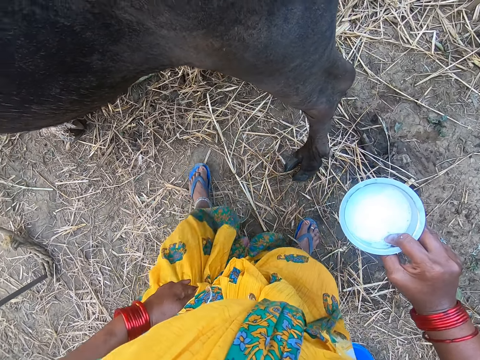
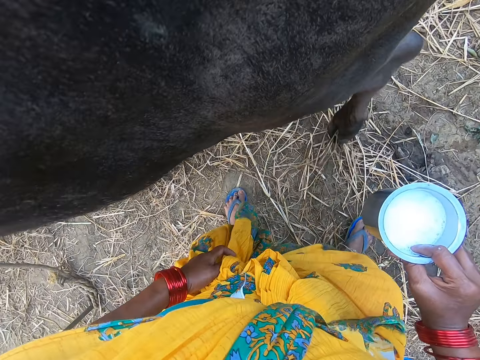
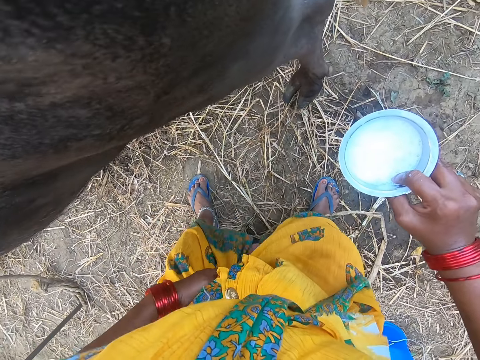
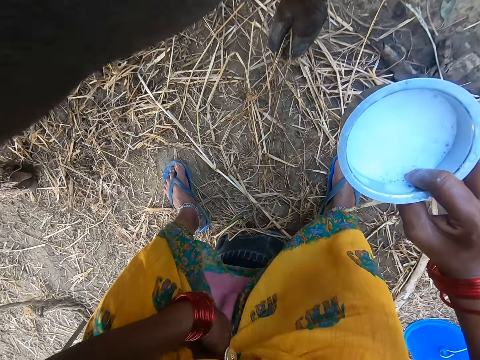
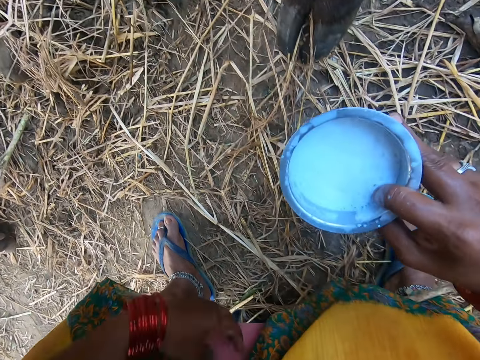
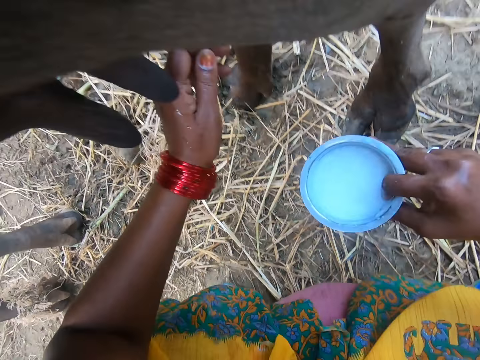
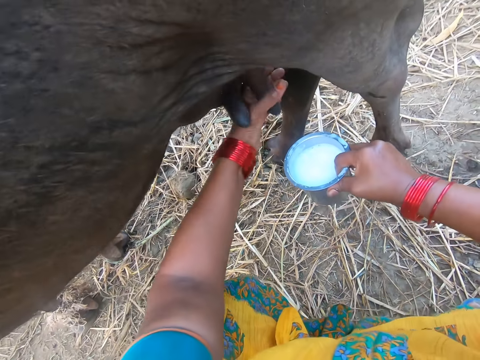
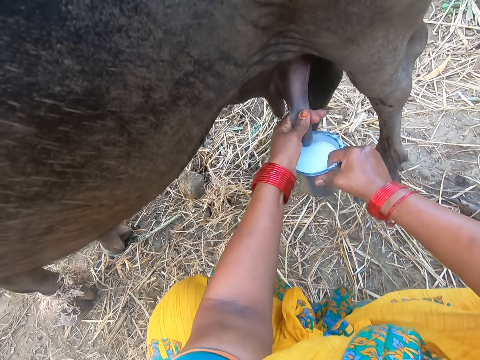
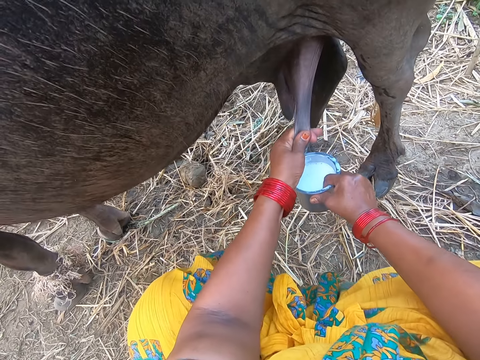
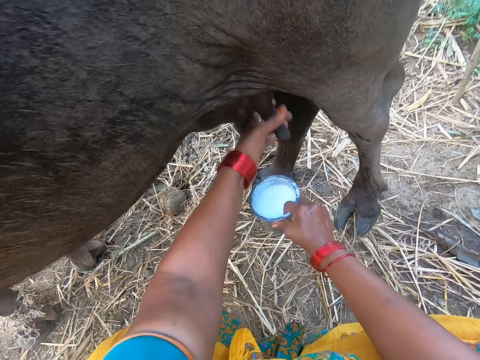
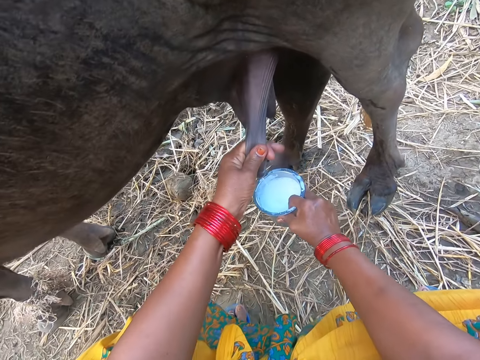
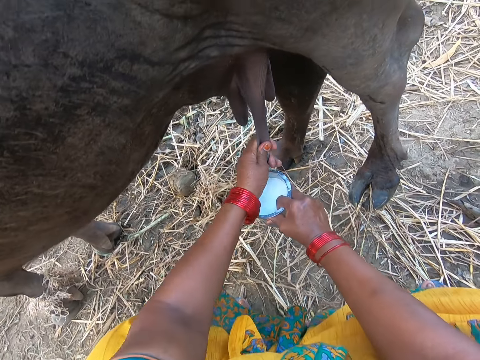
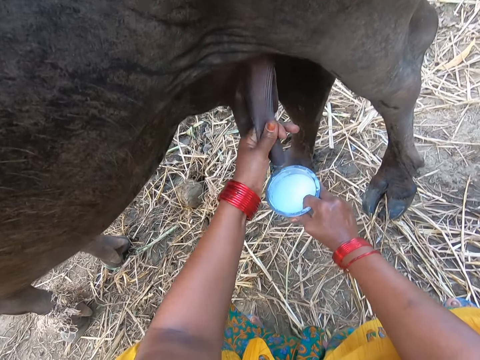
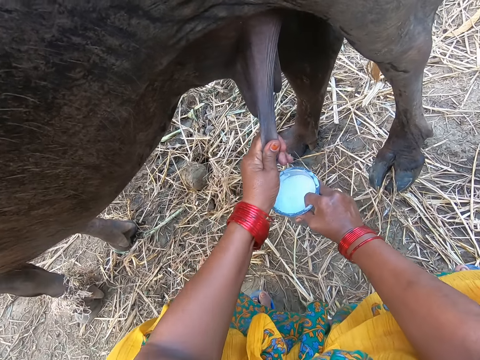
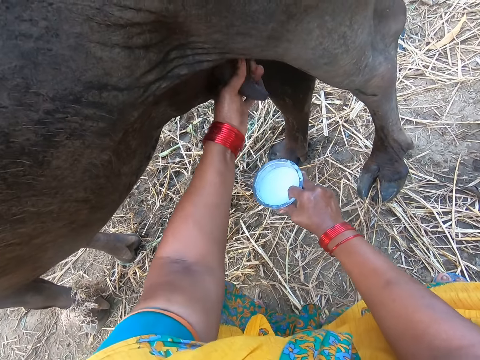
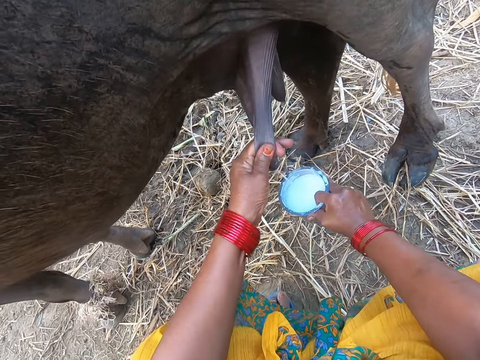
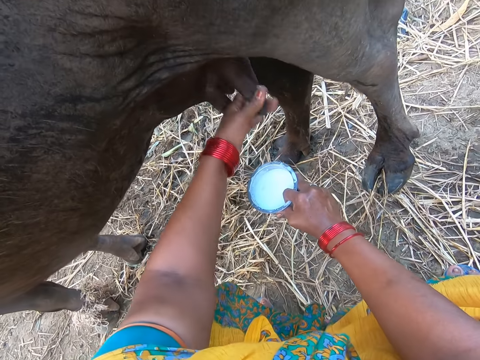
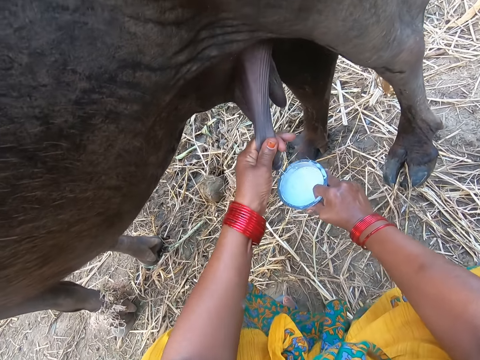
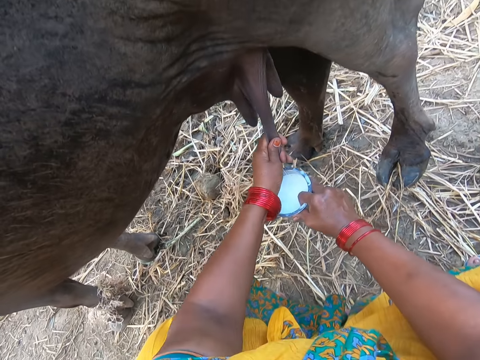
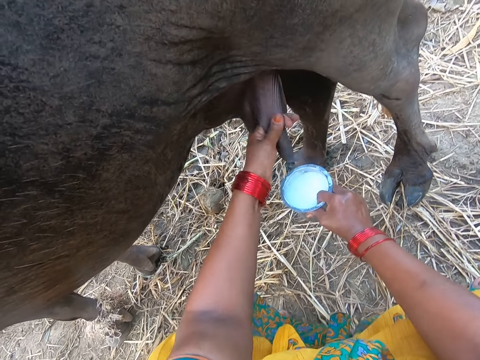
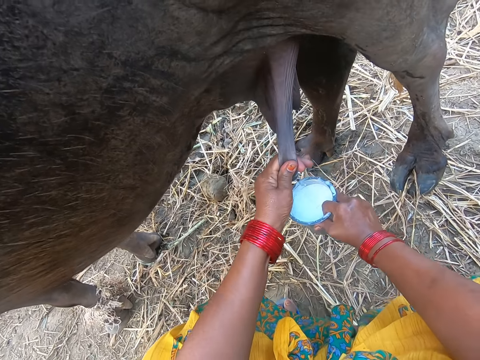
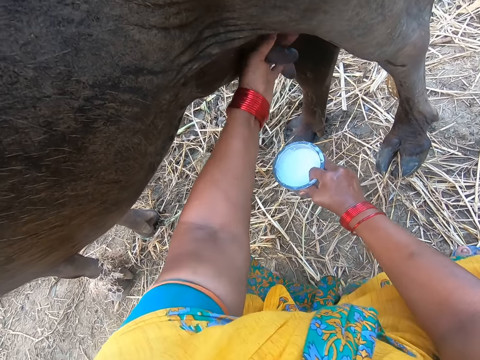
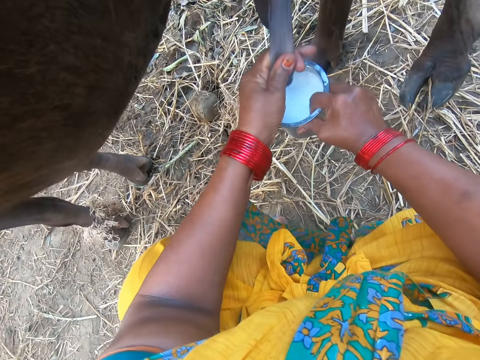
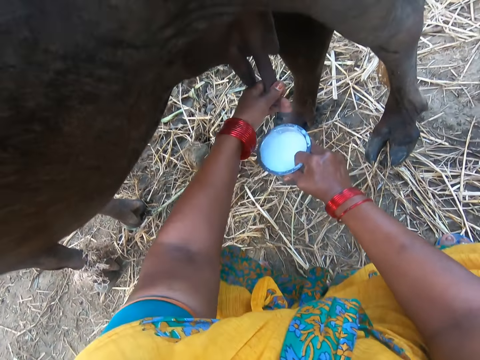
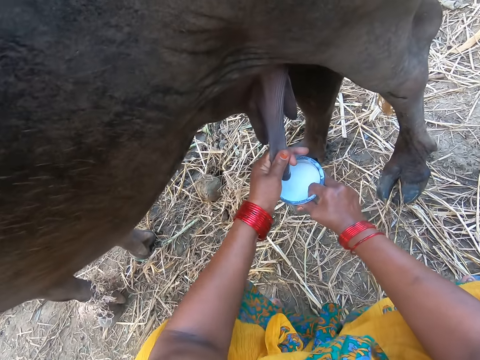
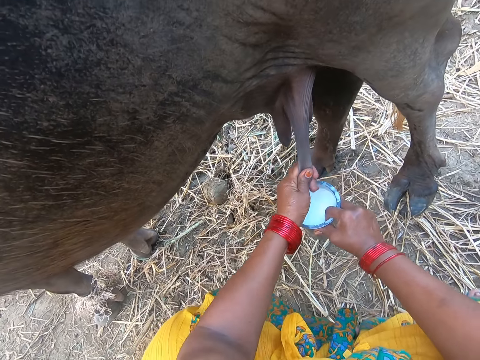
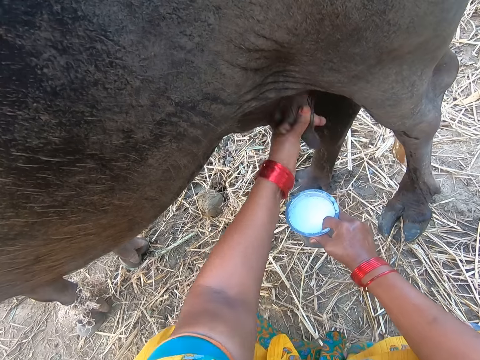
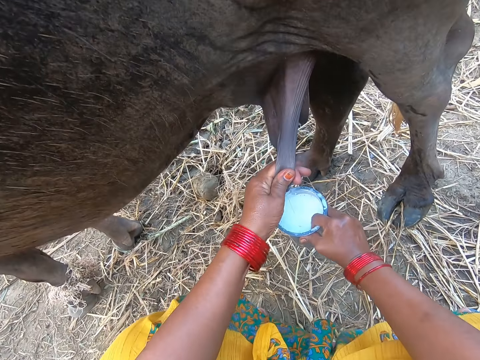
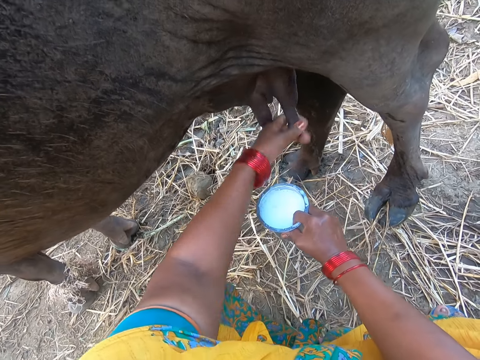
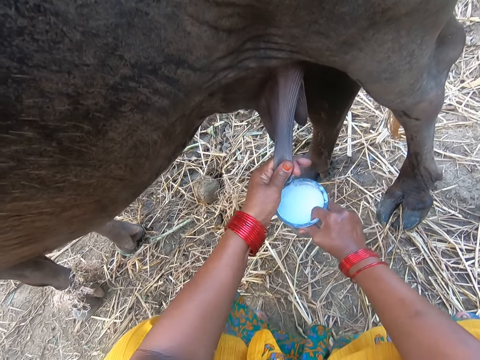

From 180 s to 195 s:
The camera wearer sits down on the stool. They milk the cow.

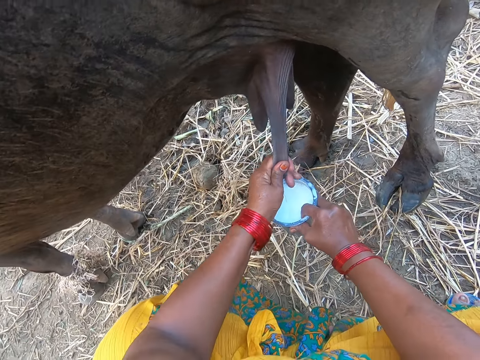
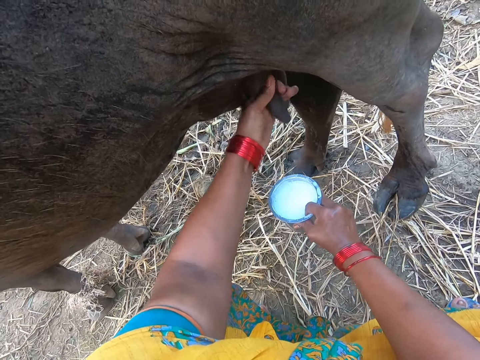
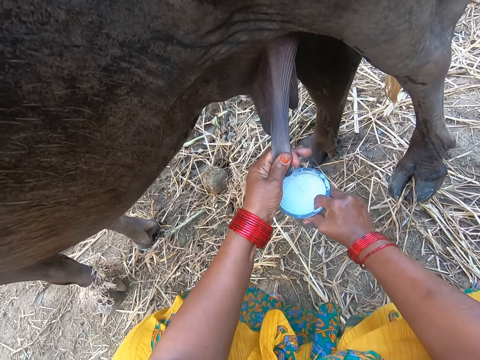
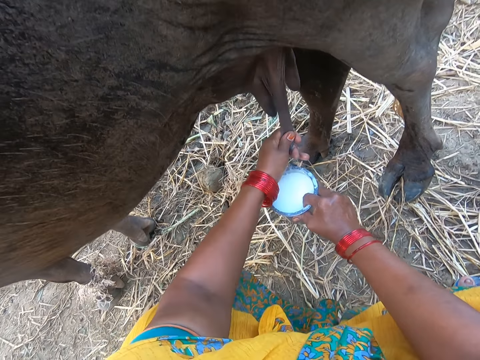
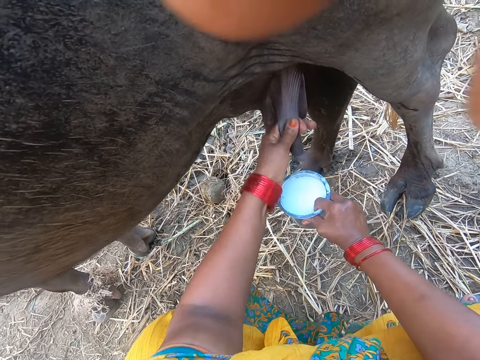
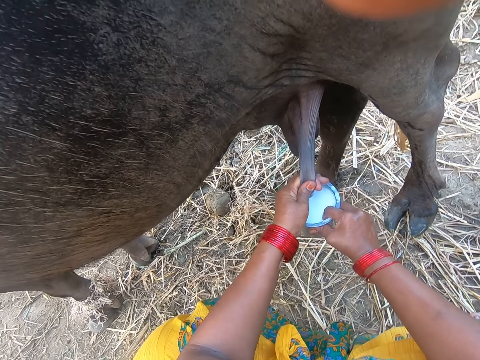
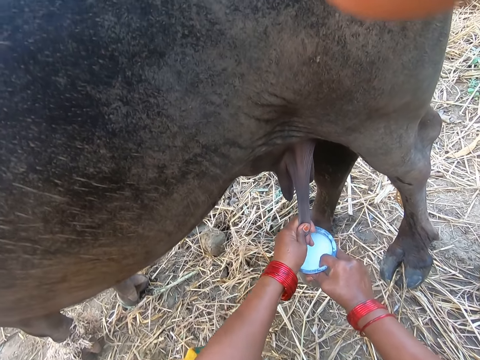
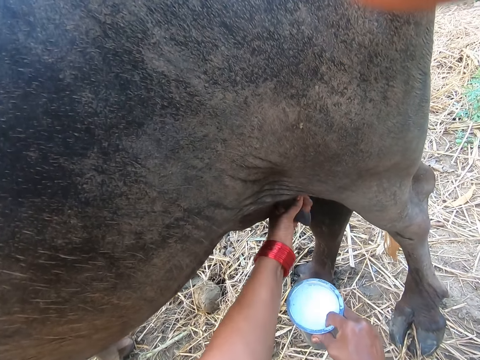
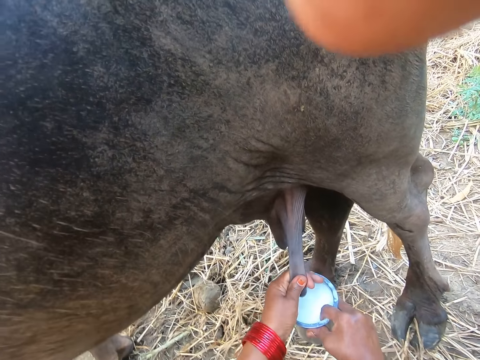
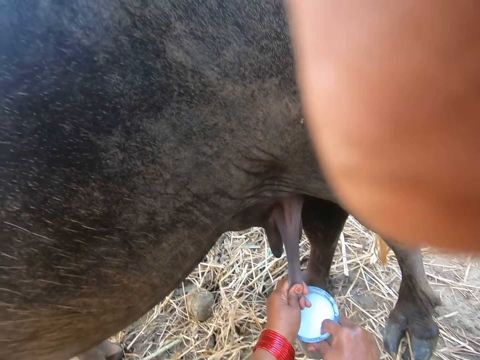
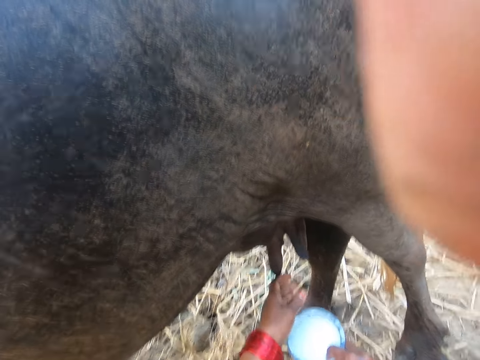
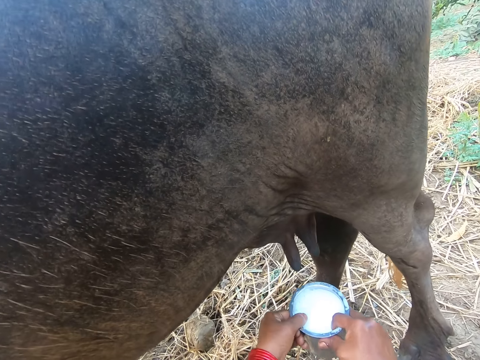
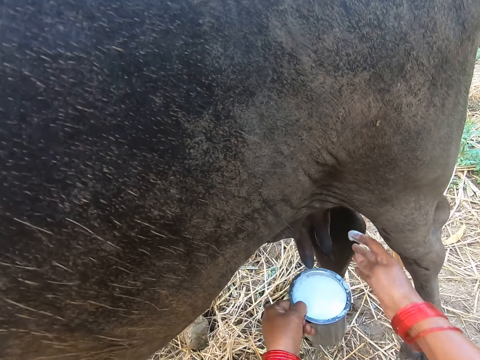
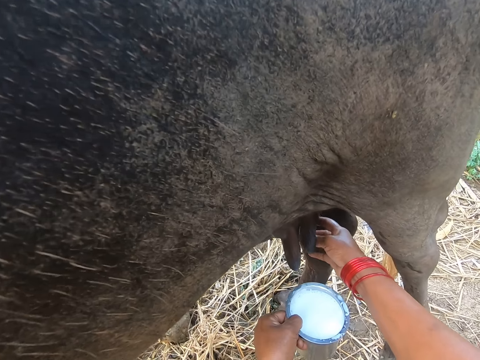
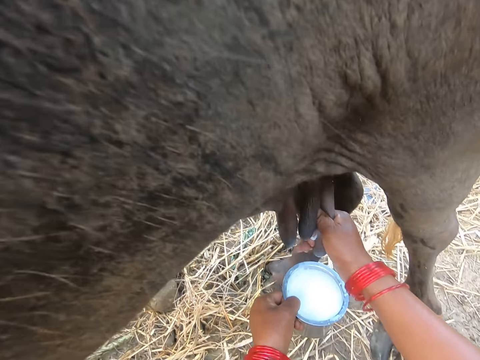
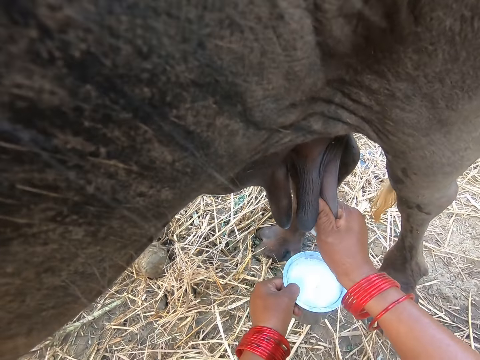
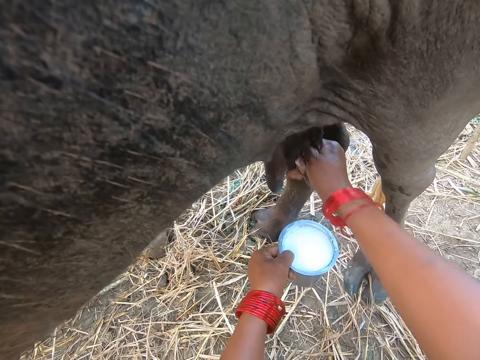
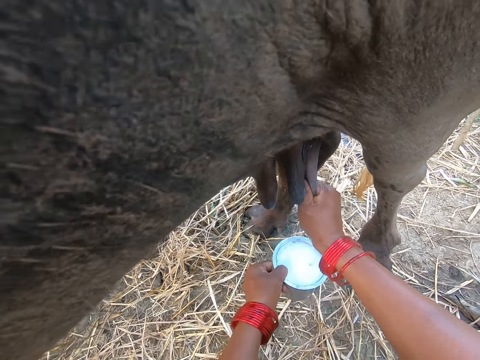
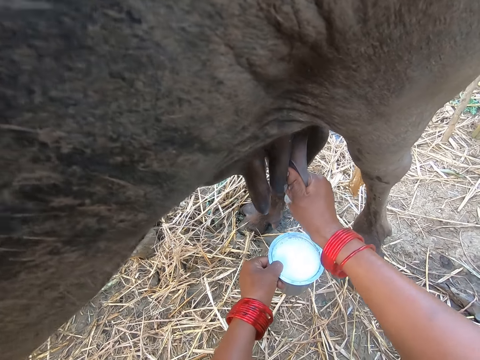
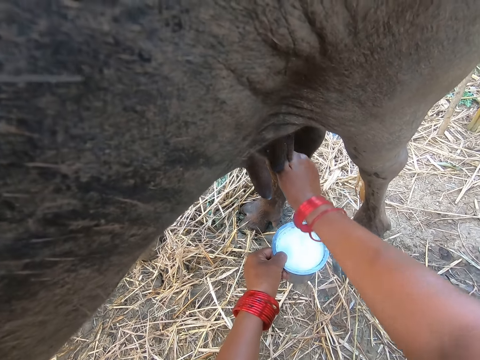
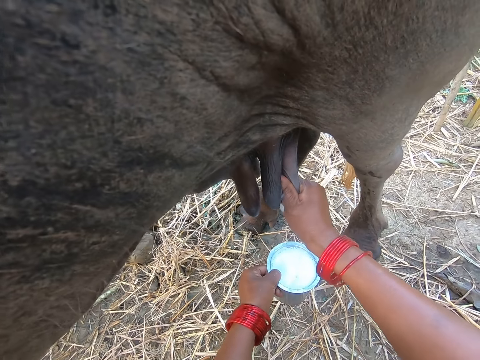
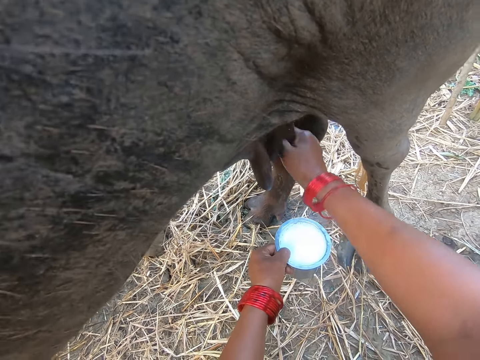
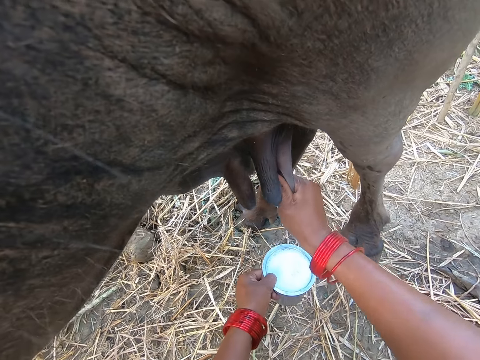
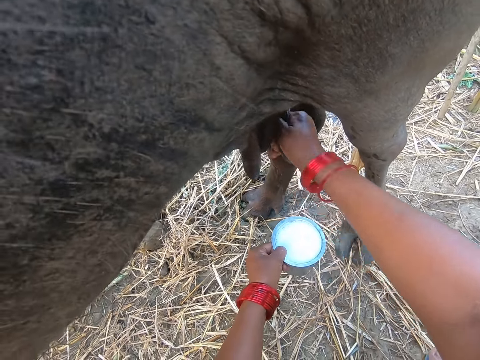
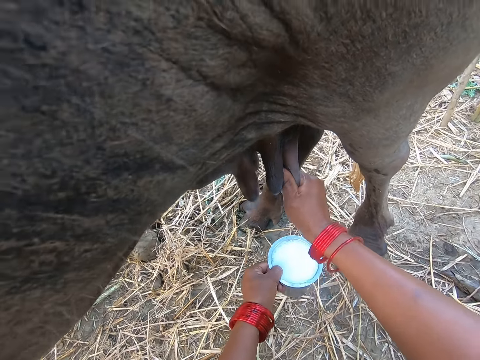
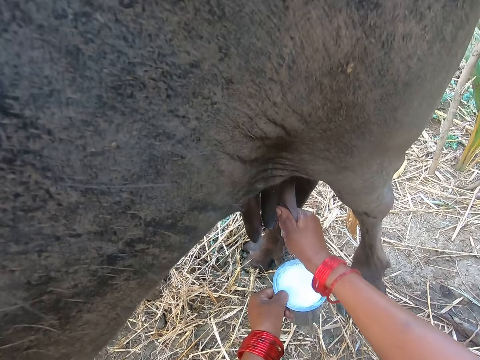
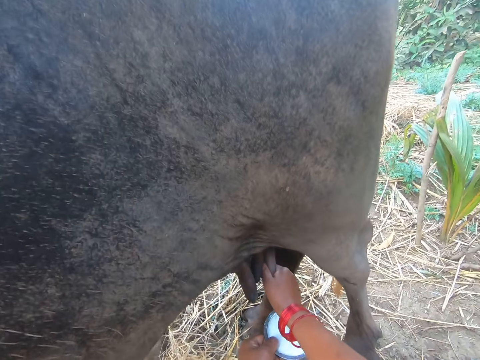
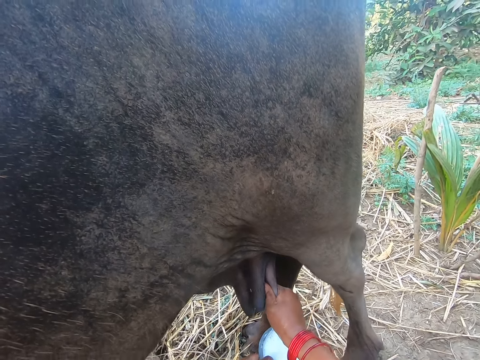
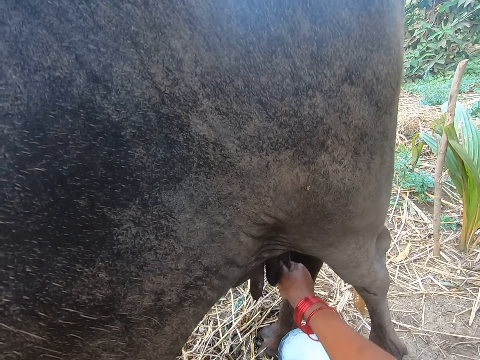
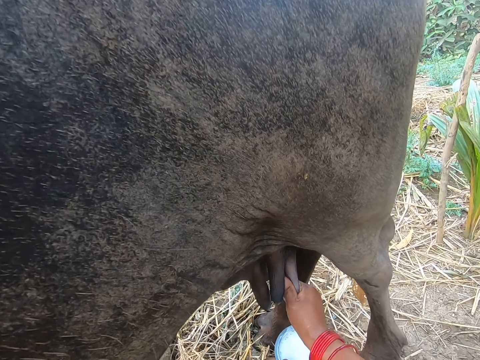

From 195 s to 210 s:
A man moves his hands. The camera wearer transfers the container to his left hand. He milks the cow.
